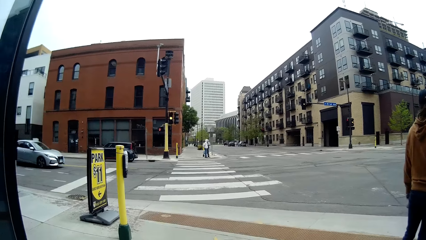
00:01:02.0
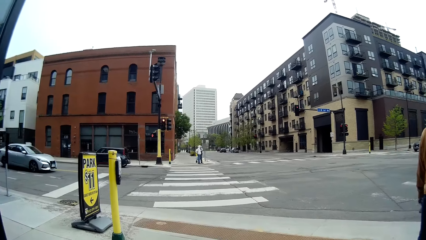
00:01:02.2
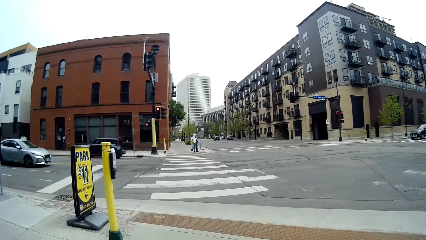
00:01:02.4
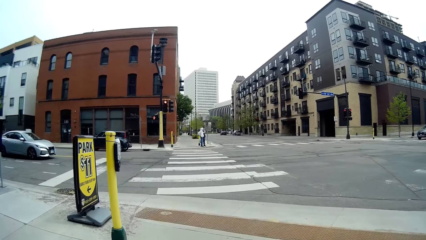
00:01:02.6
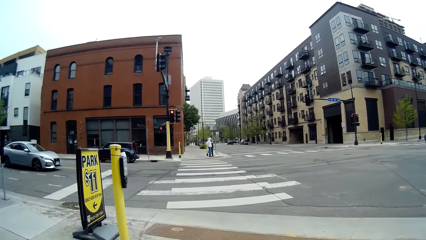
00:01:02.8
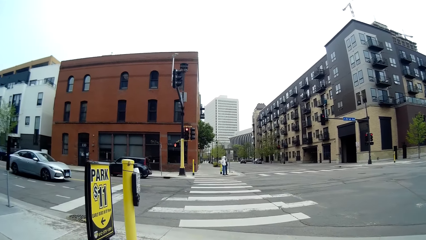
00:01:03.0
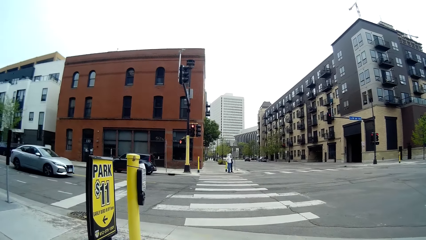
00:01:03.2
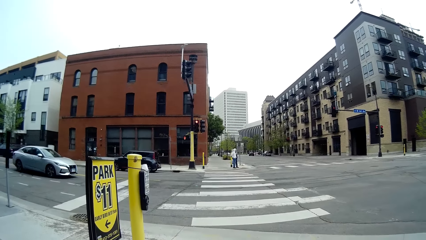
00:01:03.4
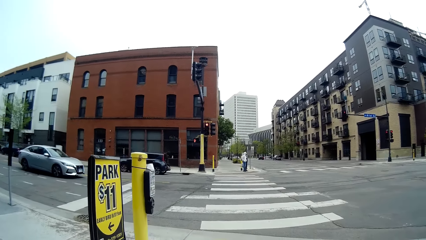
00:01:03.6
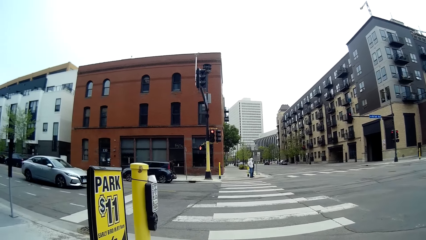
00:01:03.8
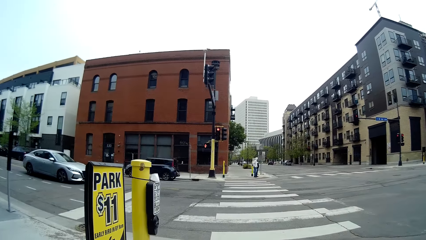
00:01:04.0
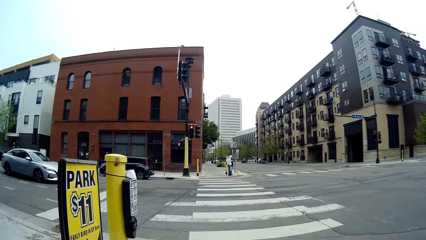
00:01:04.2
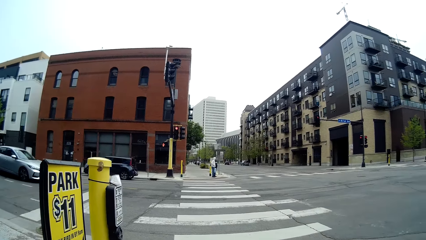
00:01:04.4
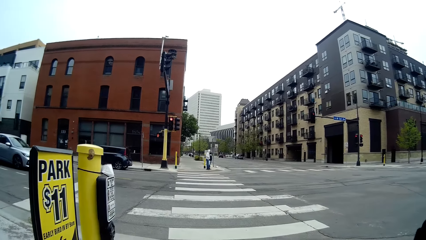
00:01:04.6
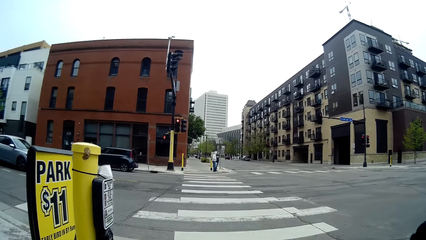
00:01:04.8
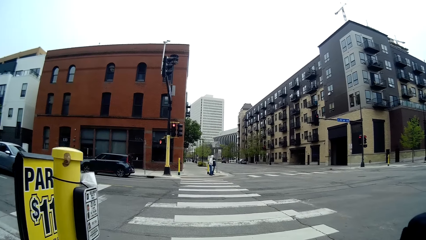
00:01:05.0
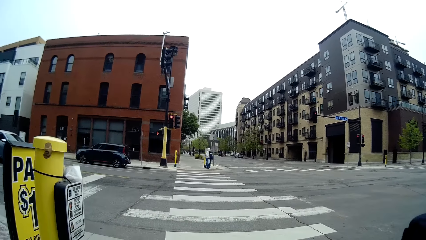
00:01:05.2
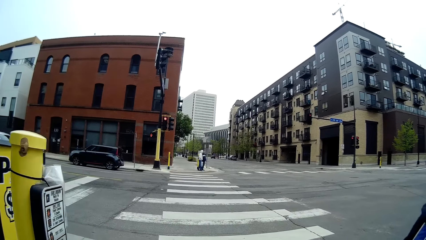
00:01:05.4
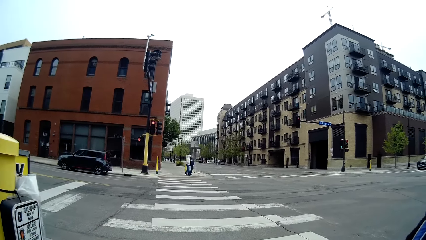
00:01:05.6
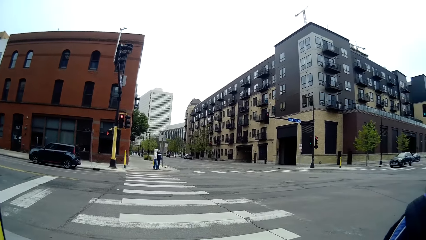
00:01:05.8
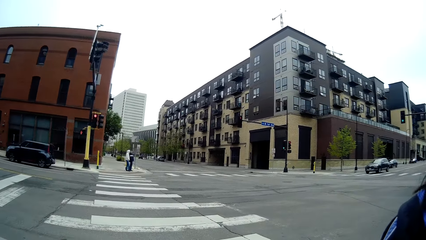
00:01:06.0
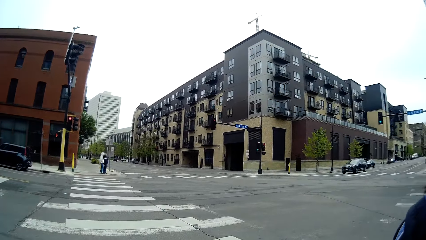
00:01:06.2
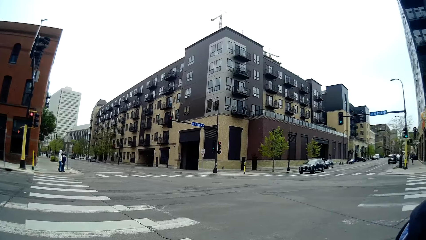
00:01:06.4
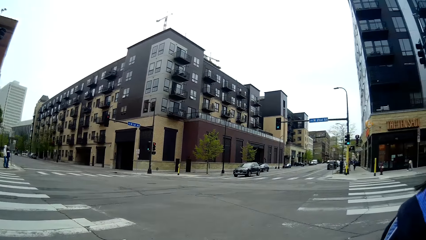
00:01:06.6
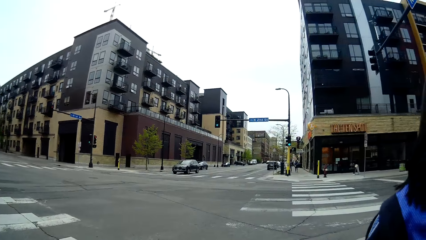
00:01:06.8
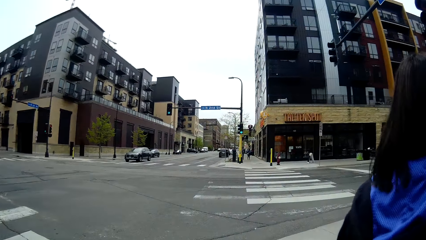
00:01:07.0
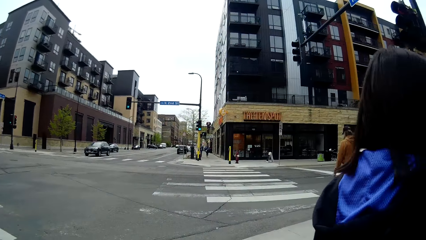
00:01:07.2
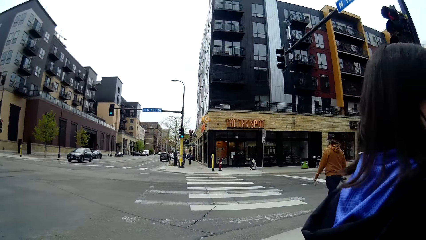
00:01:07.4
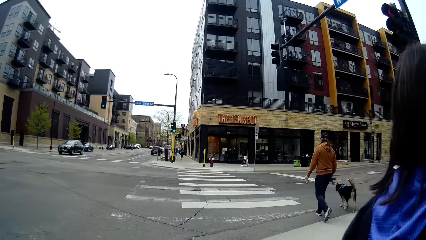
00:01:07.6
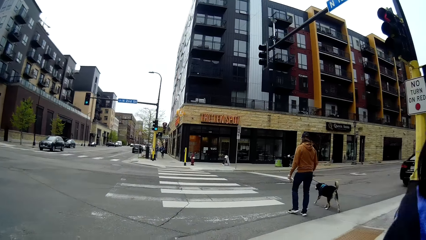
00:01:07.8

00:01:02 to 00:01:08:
The camera wearer turns around.

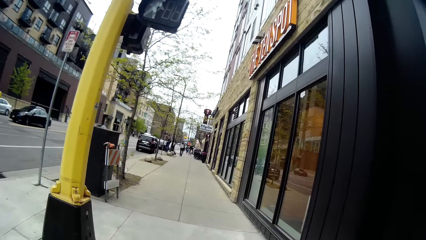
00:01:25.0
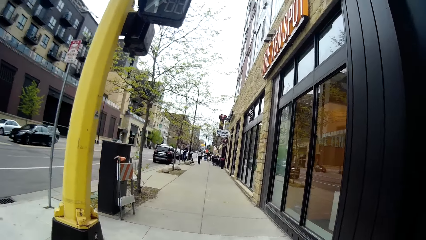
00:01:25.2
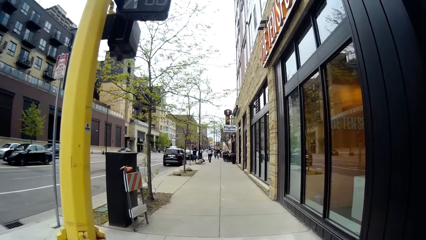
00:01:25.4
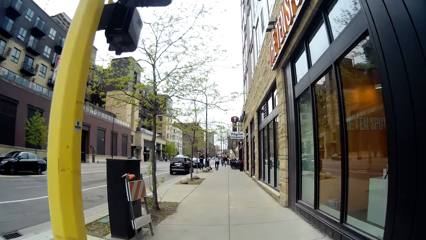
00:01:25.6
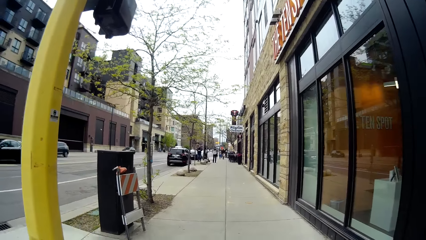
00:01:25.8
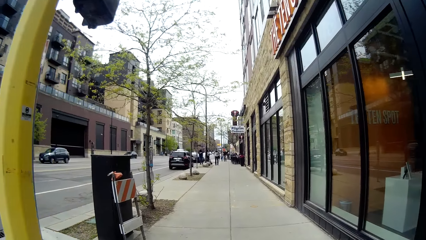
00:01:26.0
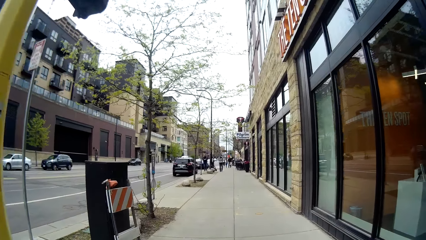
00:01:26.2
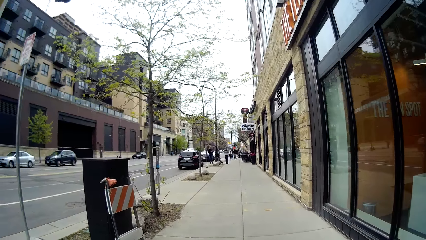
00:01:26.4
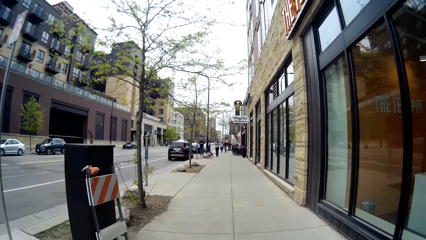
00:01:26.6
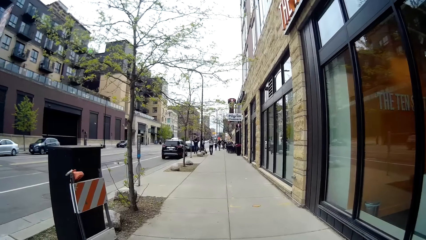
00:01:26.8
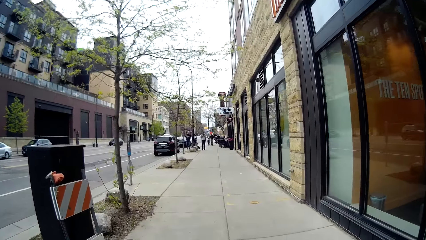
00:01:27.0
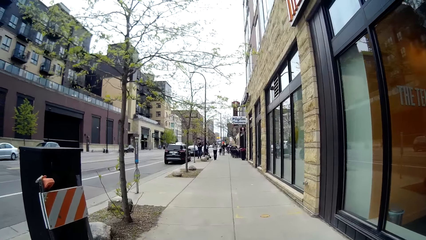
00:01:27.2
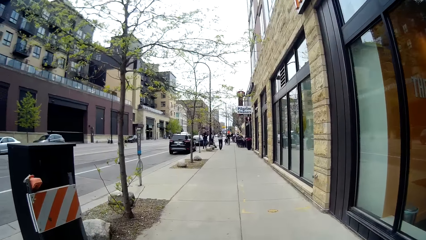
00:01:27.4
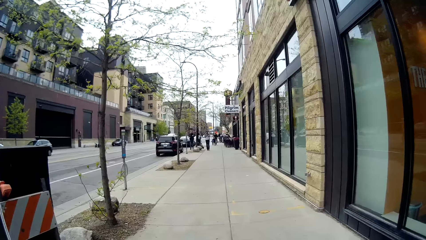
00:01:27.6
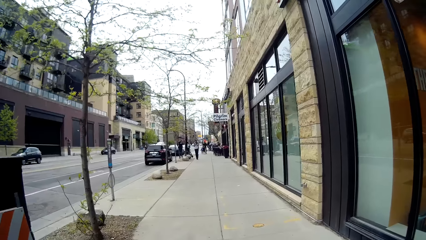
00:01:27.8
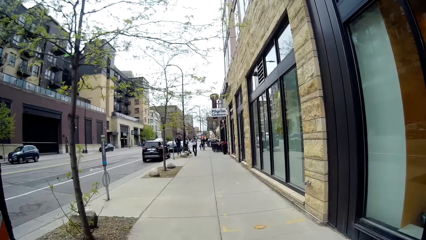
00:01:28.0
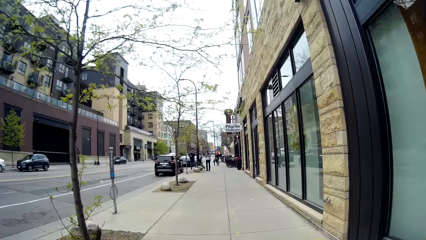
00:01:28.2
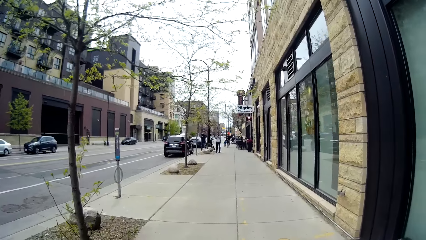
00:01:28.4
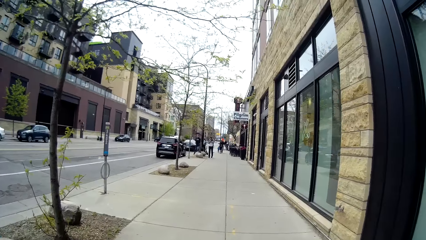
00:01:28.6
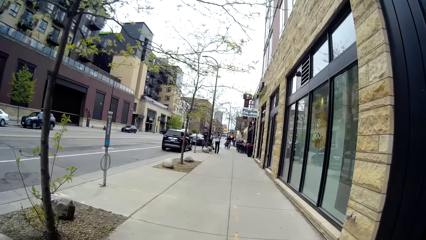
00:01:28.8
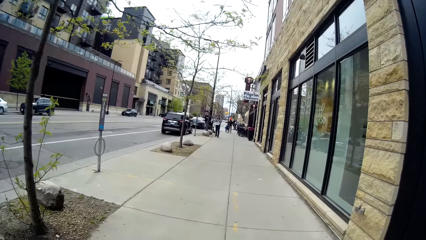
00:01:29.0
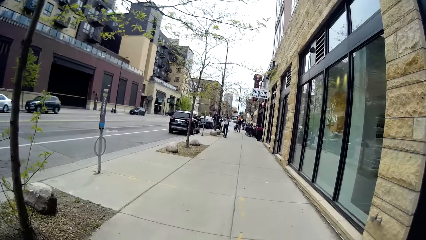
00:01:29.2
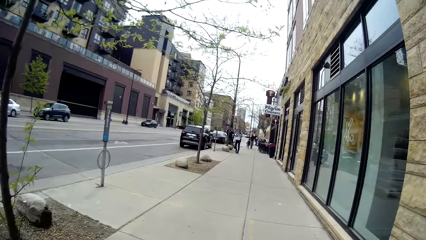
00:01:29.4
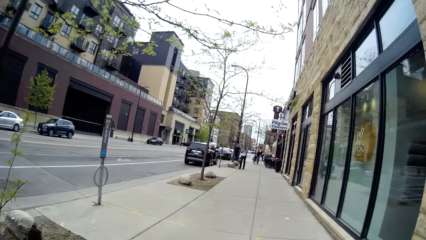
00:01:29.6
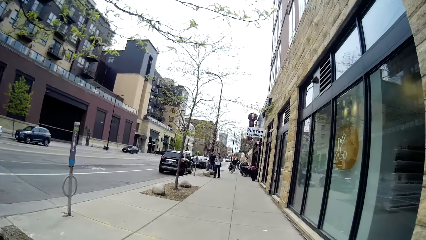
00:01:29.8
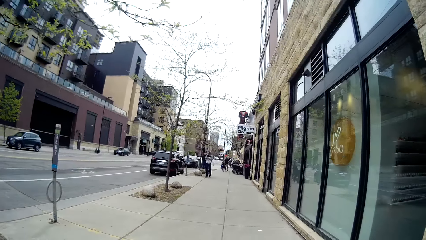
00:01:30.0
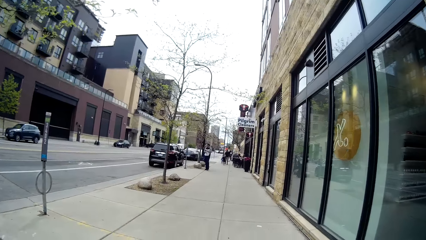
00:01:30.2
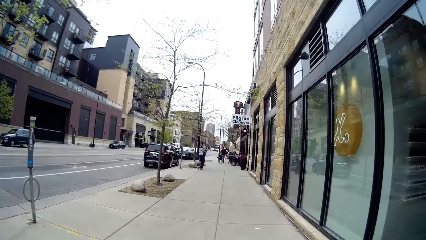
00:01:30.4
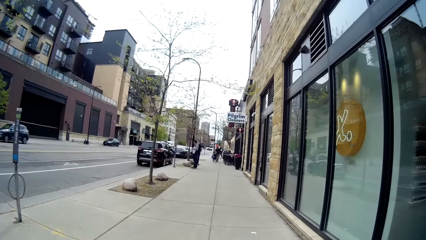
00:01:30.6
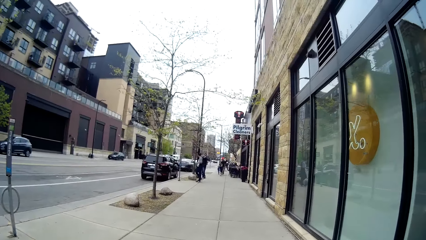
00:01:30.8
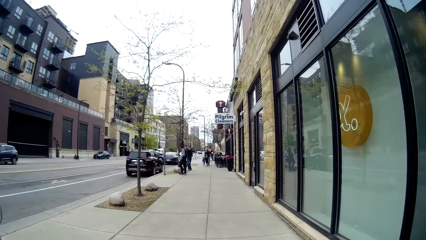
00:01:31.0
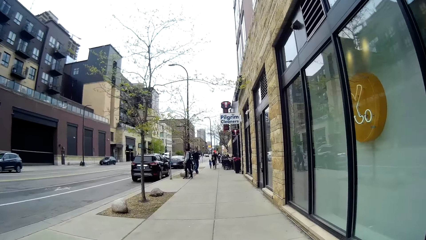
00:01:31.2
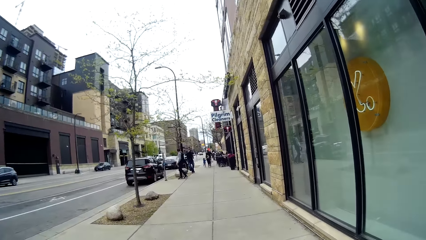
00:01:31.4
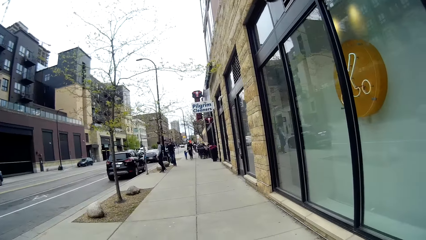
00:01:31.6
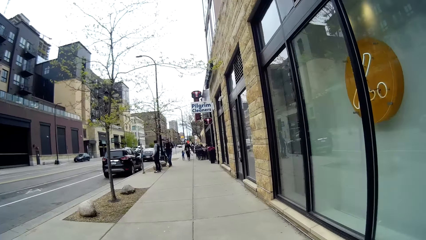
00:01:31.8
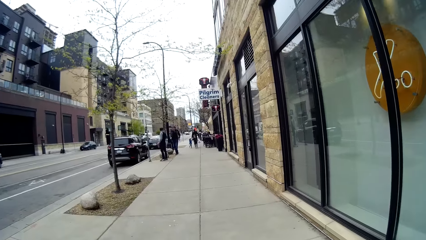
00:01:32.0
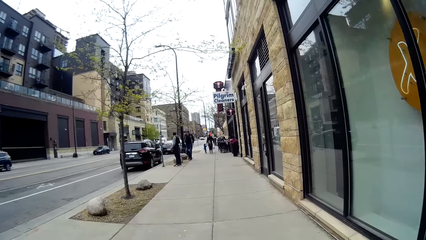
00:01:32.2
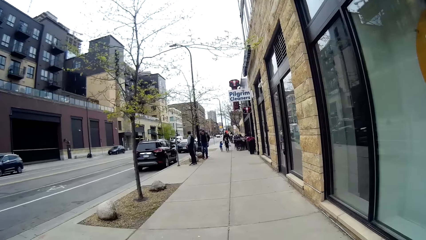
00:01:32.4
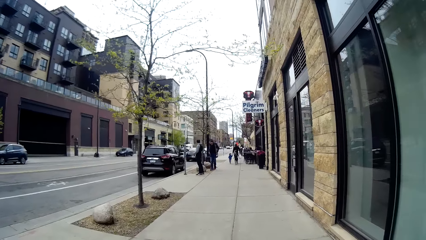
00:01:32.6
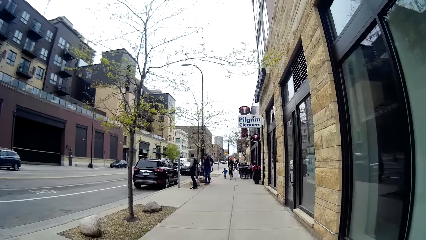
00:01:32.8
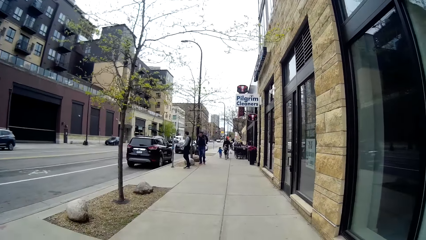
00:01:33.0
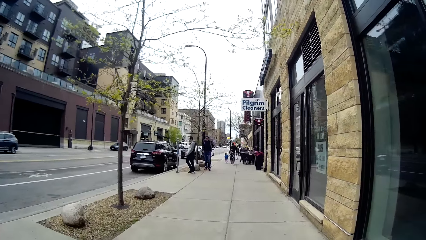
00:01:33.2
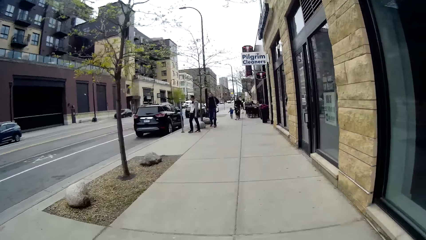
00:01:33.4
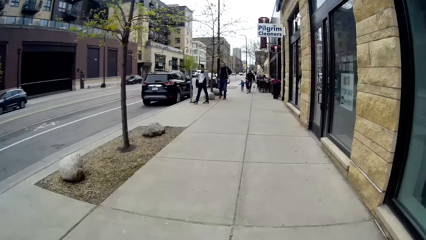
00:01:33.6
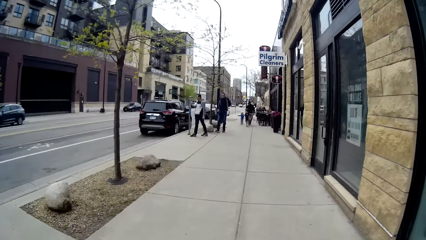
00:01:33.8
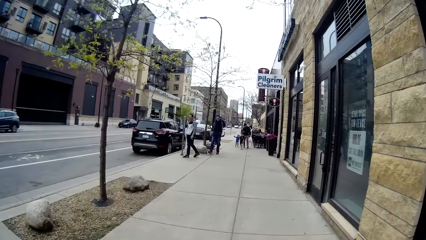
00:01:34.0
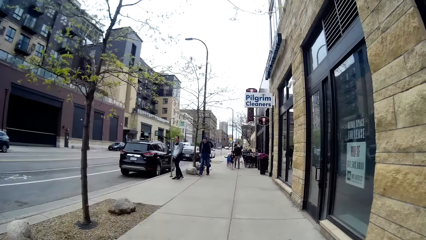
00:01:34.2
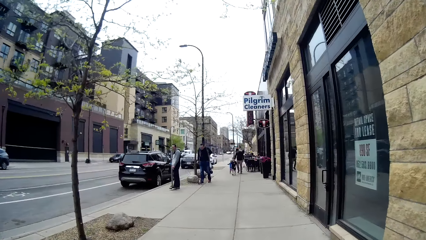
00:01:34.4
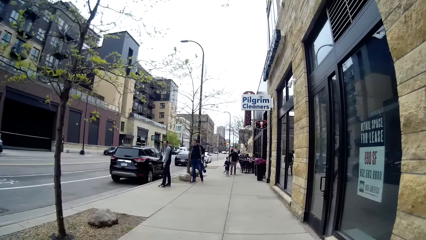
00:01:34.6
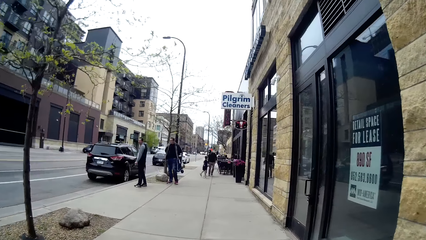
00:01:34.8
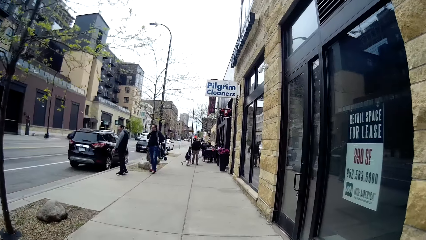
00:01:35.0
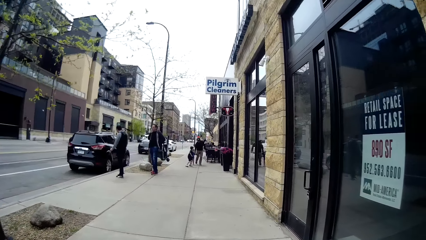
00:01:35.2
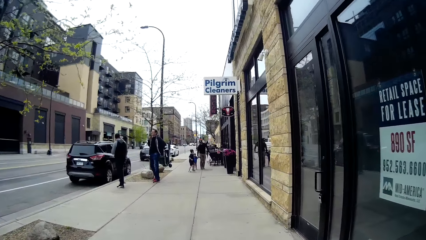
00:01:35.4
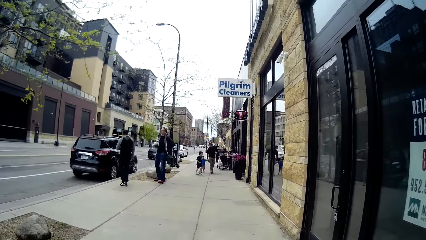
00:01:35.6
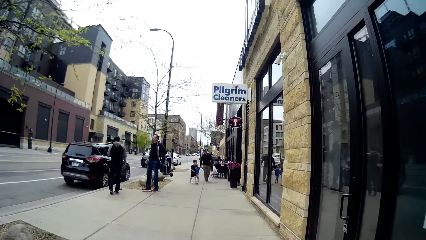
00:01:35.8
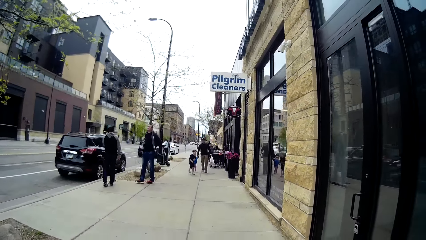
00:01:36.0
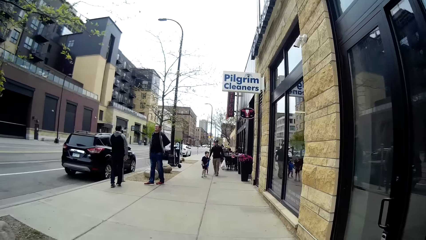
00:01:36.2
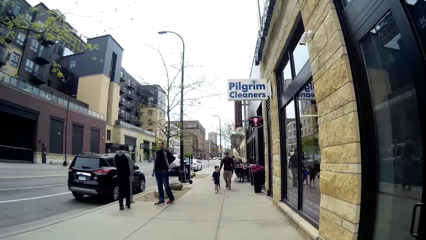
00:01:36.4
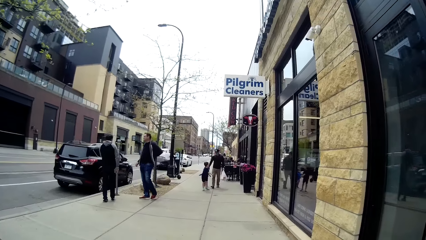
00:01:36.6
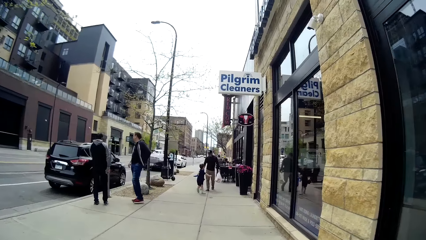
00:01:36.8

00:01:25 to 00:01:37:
A car drives past the camera wearer. They walk along a walkway.
